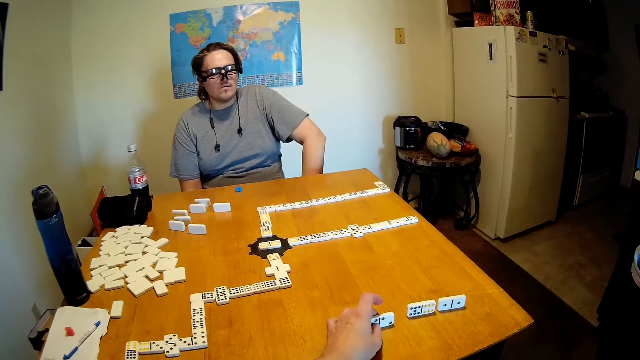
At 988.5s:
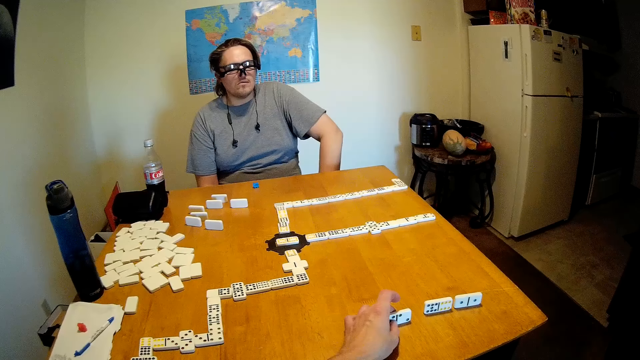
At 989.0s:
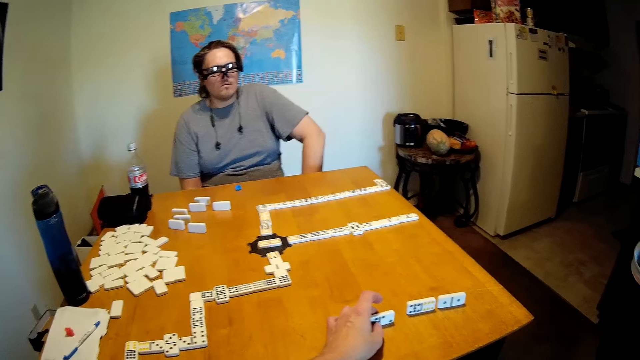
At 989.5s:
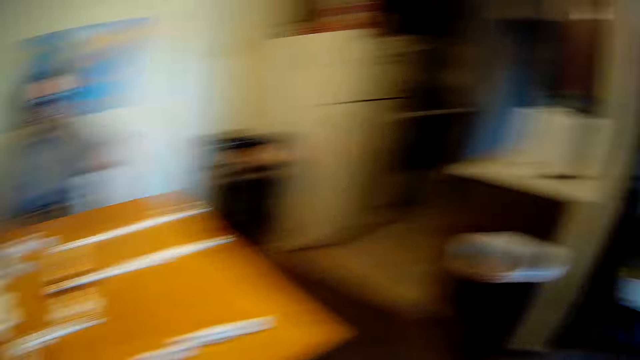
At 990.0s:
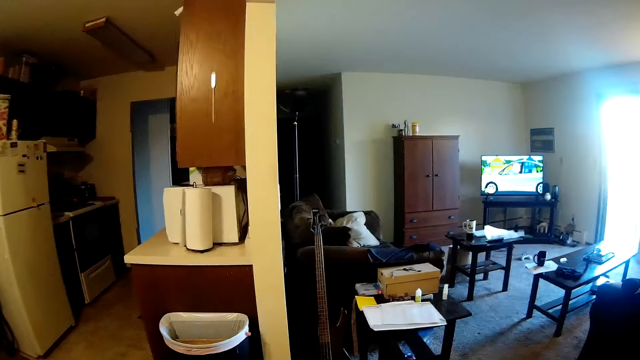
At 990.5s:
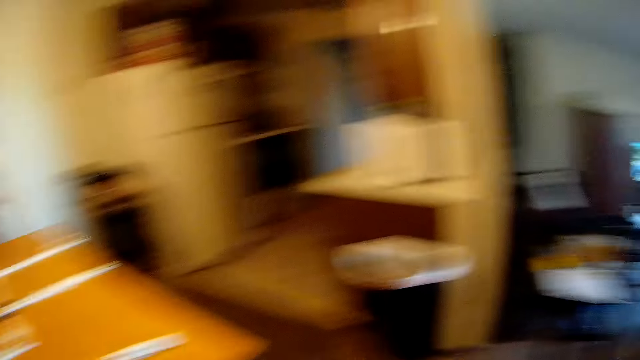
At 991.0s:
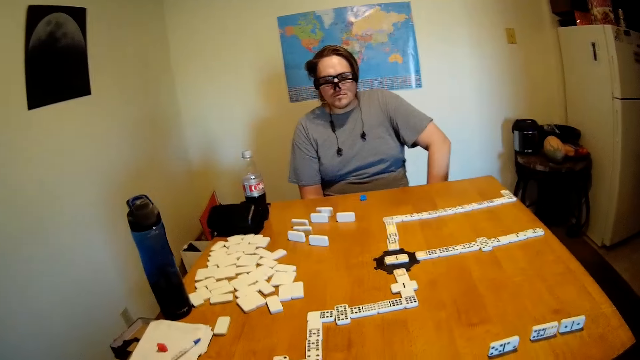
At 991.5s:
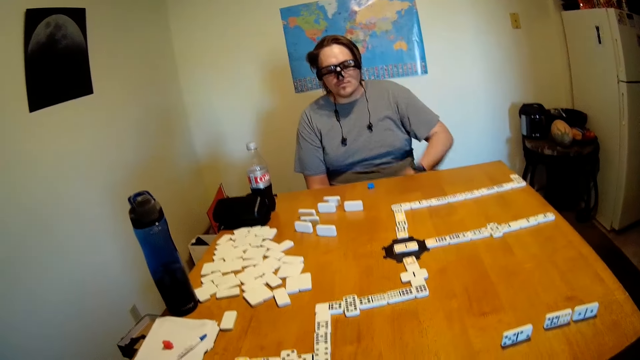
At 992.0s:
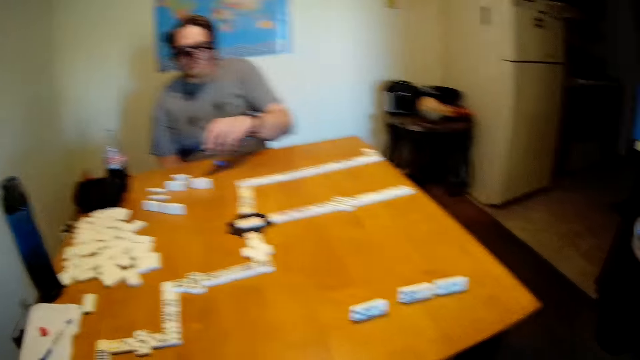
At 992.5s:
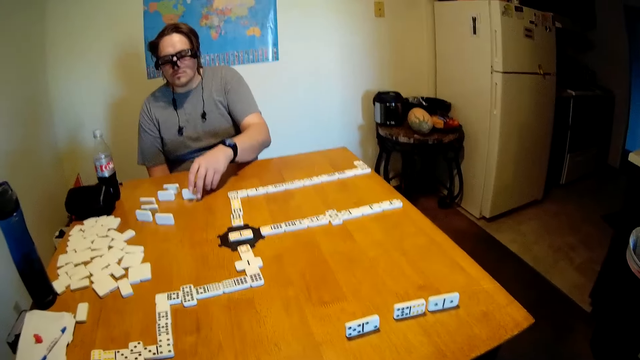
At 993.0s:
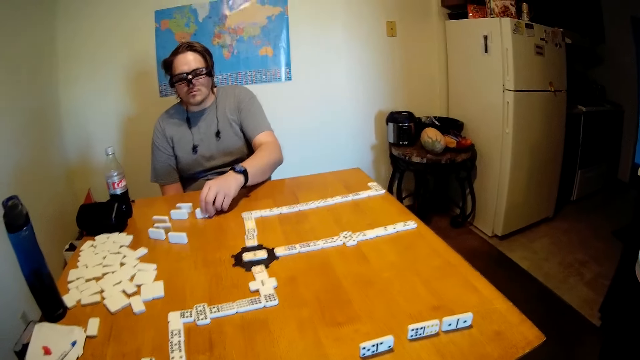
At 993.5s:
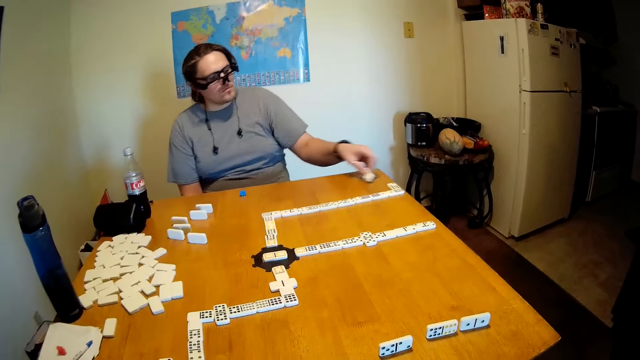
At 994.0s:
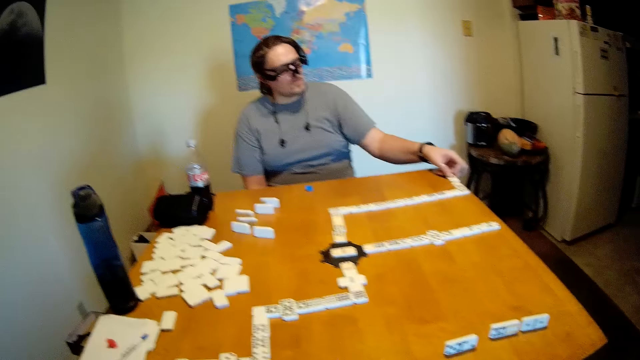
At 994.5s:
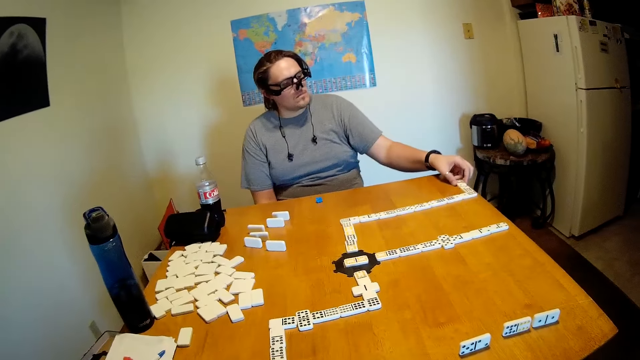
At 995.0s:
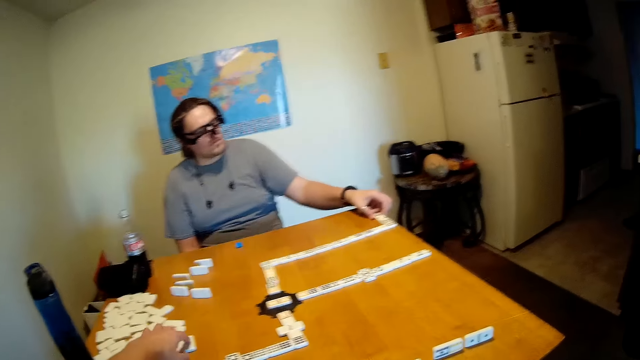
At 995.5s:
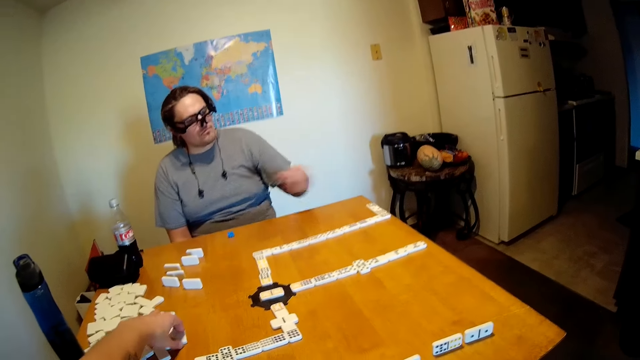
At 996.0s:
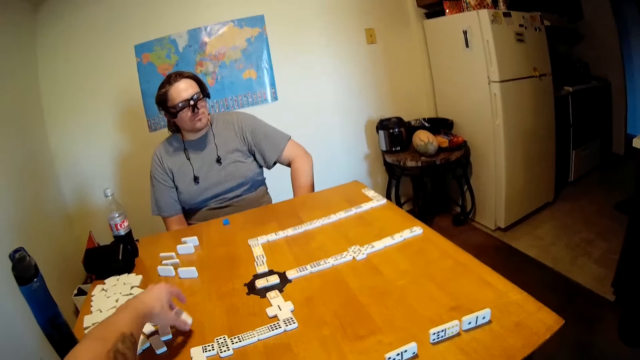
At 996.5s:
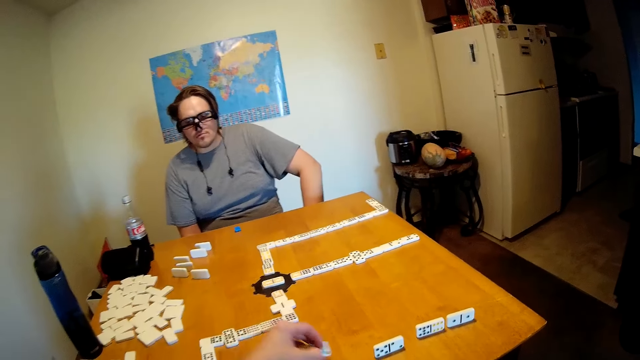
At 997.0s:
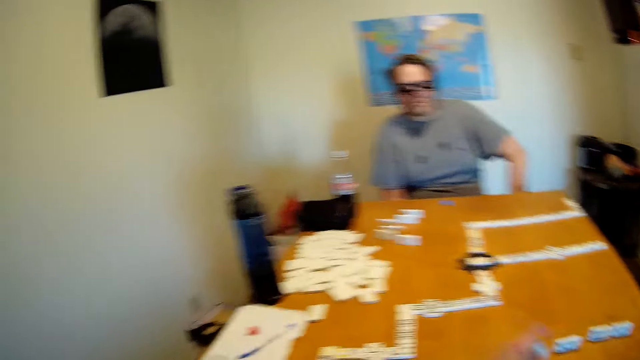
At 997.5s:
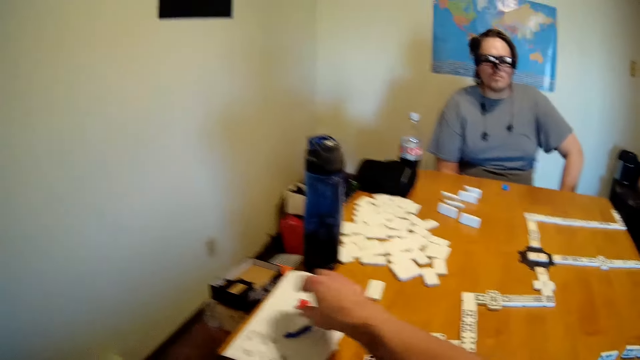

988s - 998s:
A man looks around. The man picks a domino on the table and puts the domino on the table. The camera wearer picks a domino from the table. The man looks around. The camera wearer puts the domino on the table.

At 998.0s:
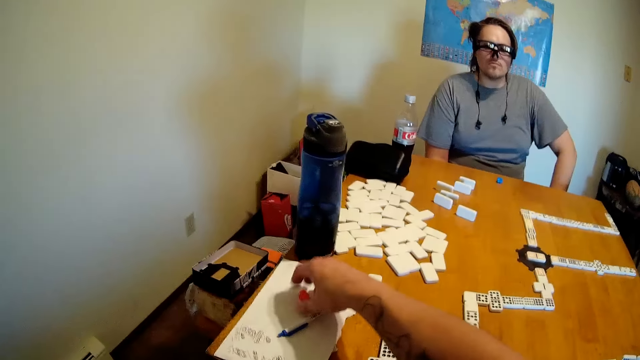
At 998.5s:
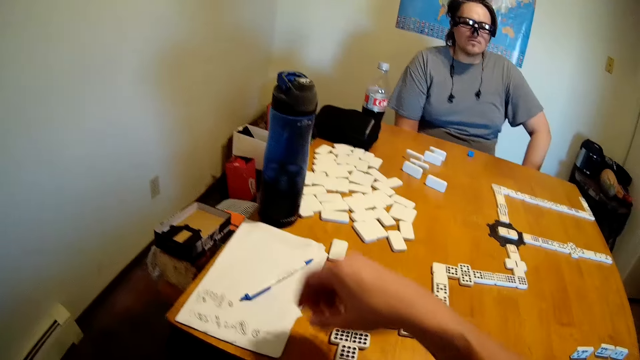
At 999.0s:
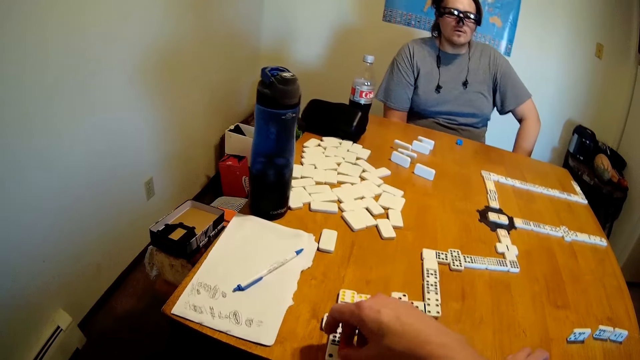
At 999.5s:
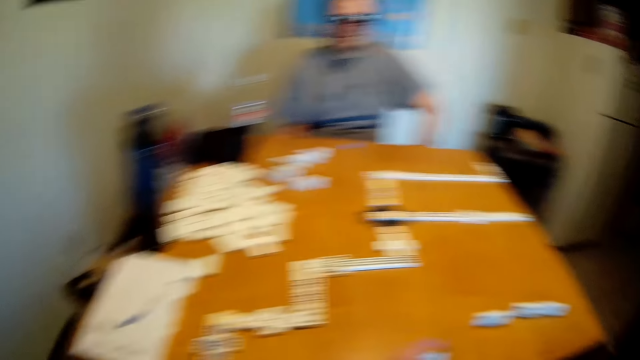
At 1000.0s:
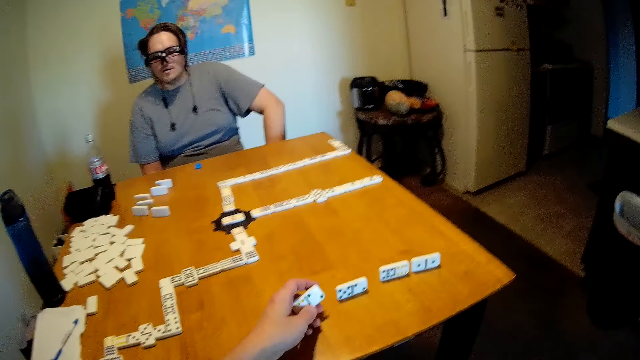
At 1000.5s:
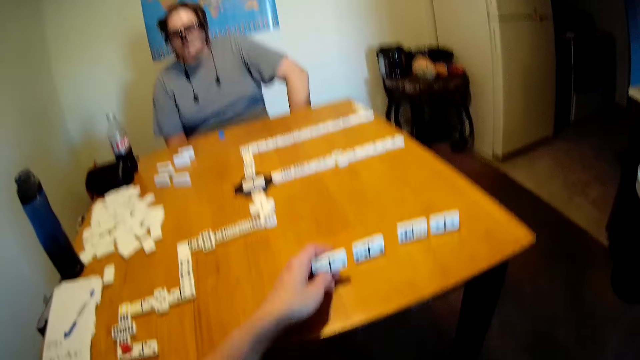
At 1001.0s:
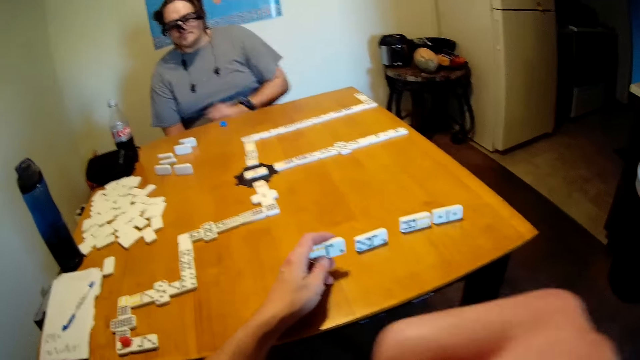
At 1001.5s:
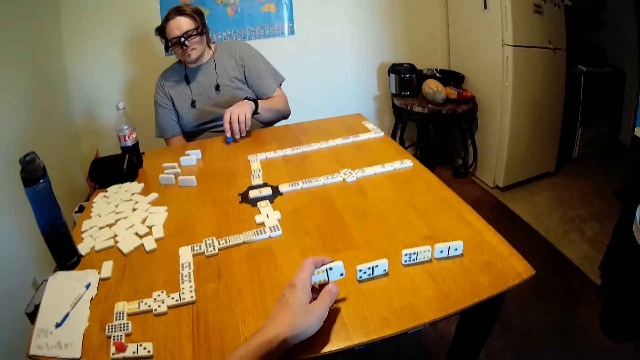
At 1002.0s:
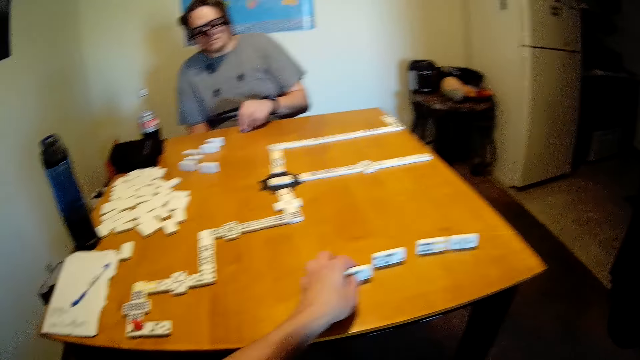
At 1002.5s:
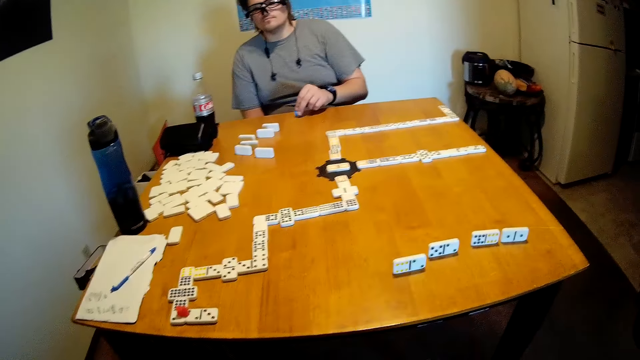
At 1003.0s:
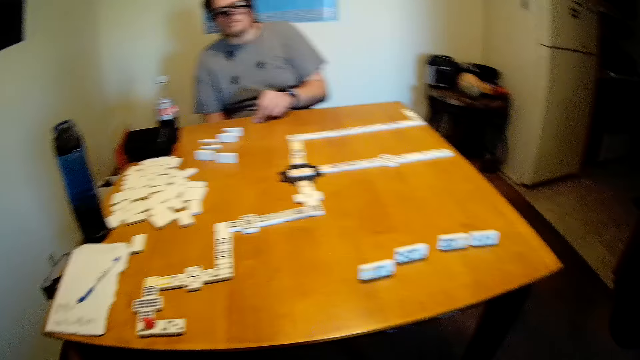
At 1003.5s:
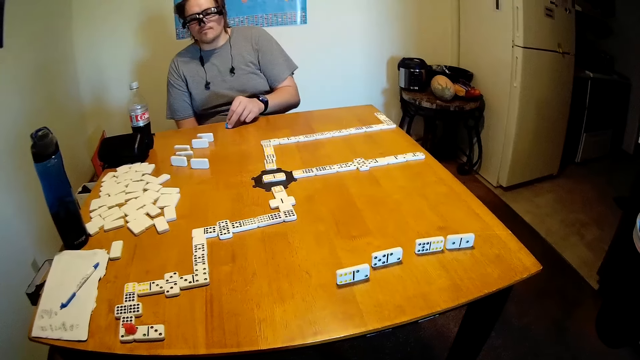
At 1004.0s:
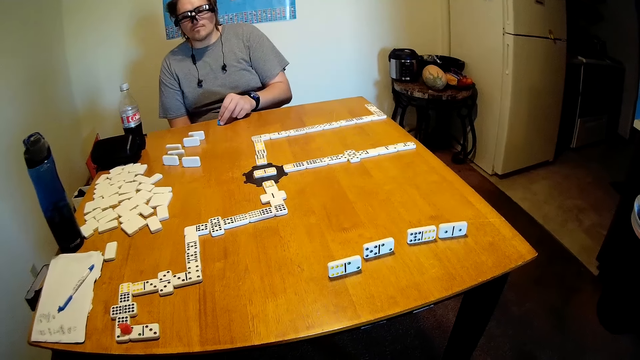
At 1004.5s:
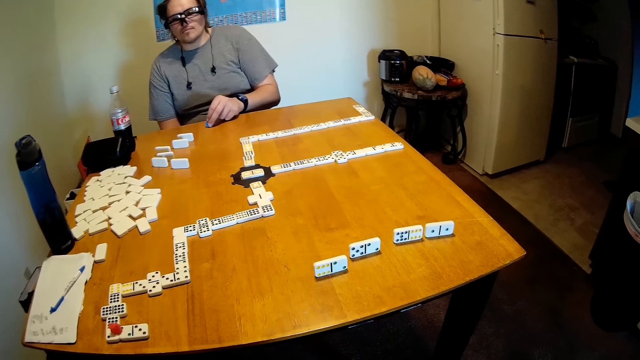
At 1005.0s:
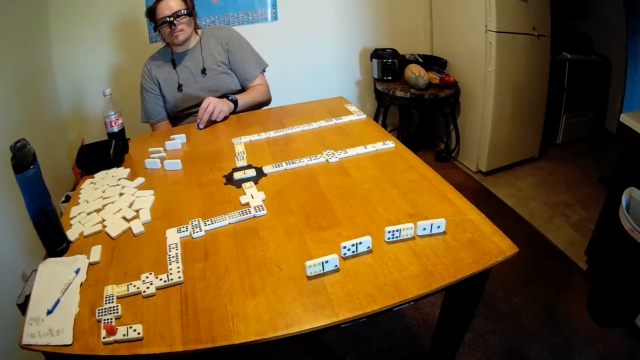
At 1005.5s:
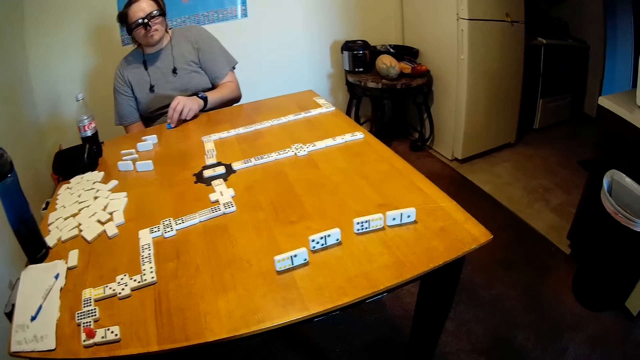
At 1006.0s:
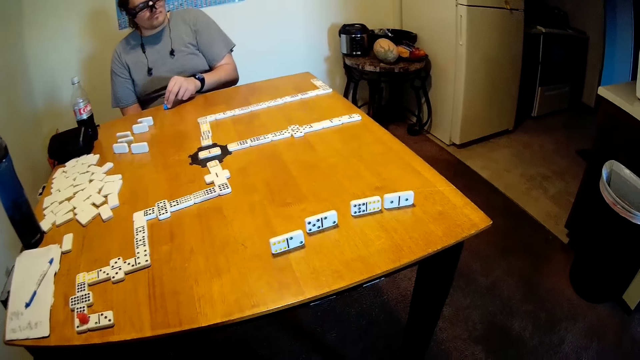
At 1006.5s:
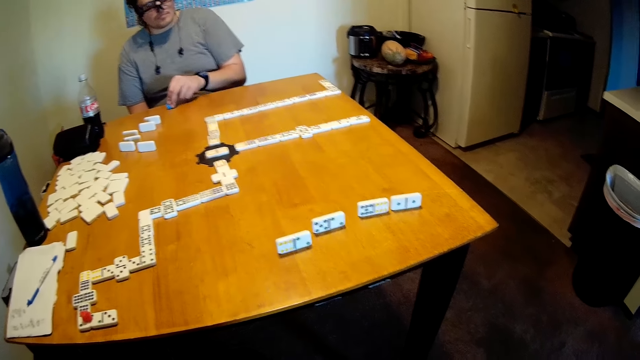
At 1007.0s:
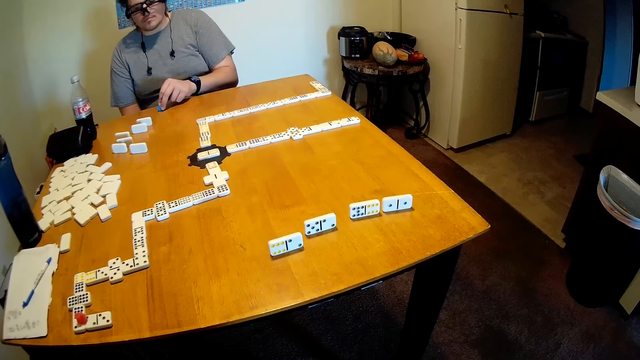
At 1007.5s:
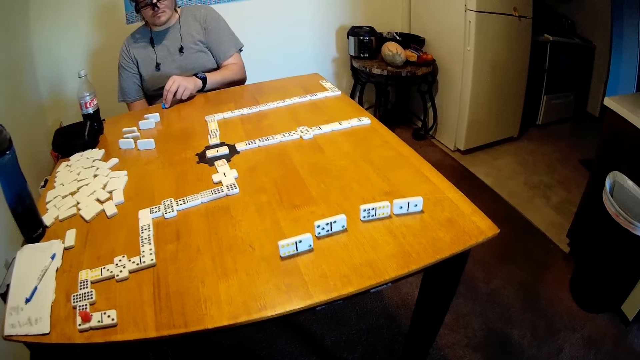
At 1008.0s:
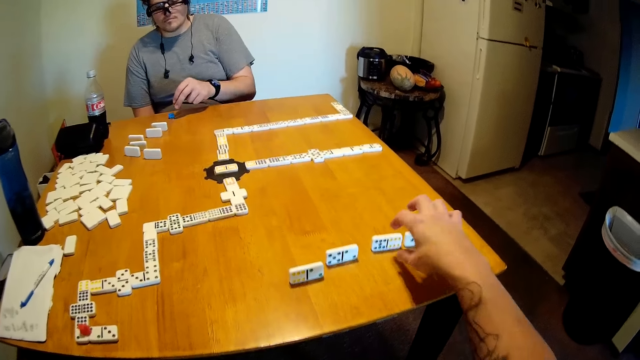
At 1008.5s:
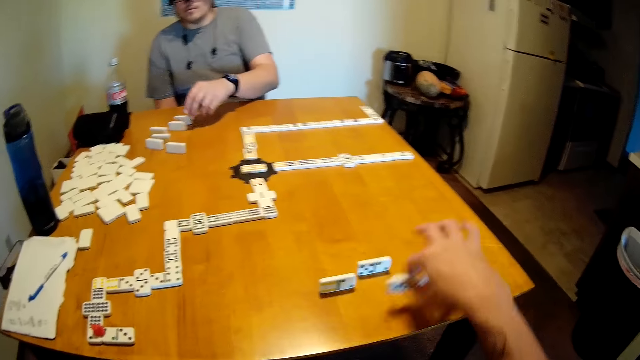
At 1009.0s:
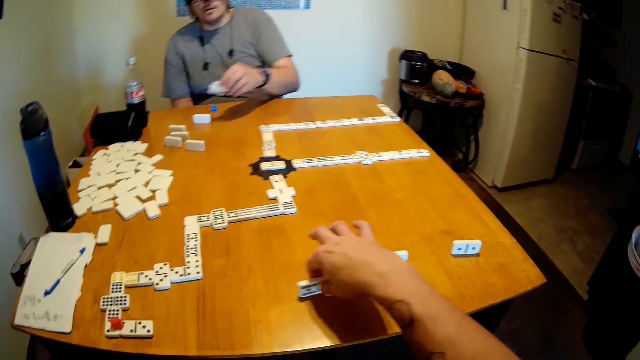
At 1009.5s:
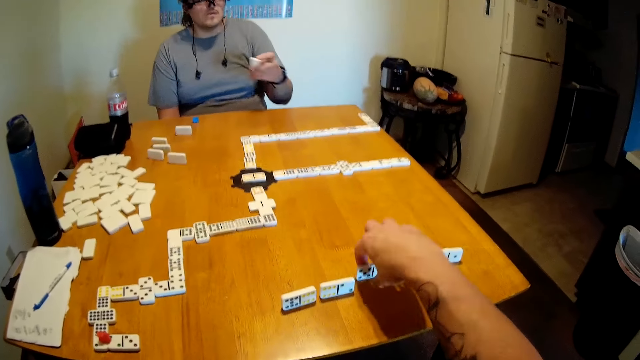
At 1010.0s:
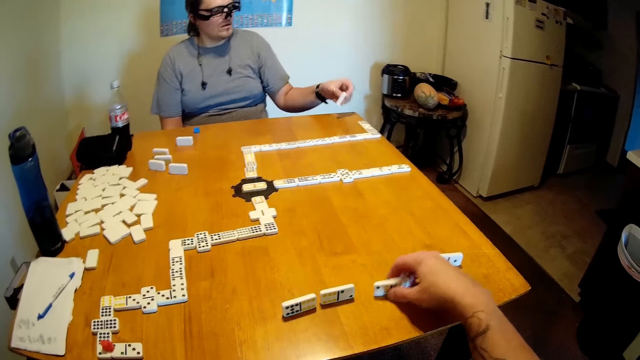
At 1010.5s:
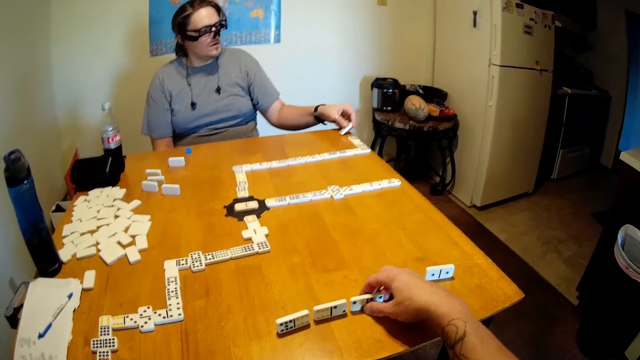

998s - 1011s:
The camera wearer picks something on the book. They put something on the domino. They look around. A man picks something on the table and hits something on the table. The camera wearer puts the domino on the table. They look around. The man looks around. The camera wearer picks a domino on the table. The man picks a domino on the table. The camera wearer puts the domino on the table. They arrange the dominoes on the table. They turn the domino on the table. The man puts the domino on the table.
